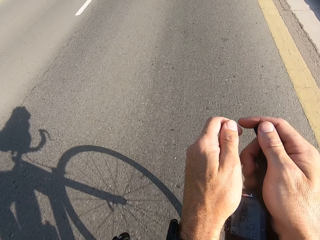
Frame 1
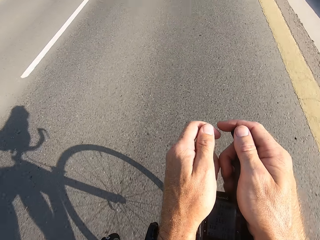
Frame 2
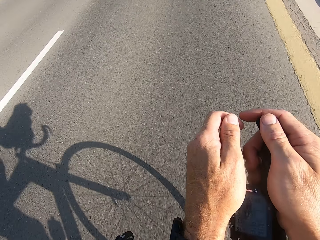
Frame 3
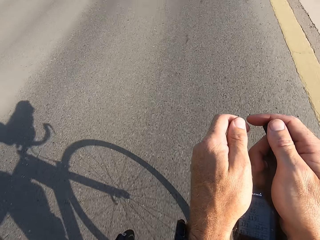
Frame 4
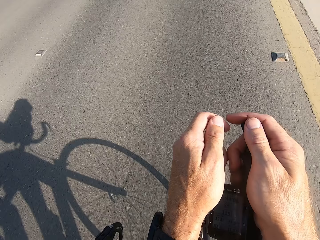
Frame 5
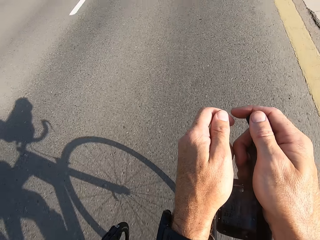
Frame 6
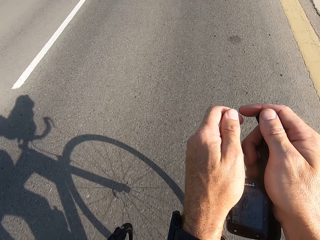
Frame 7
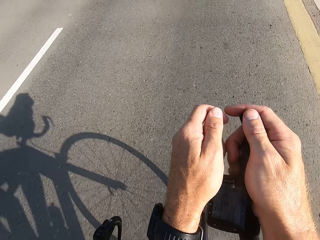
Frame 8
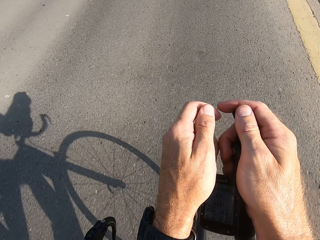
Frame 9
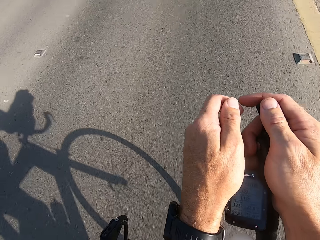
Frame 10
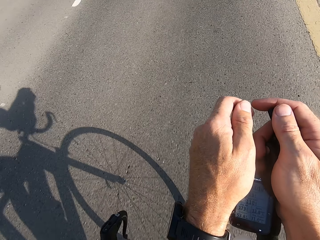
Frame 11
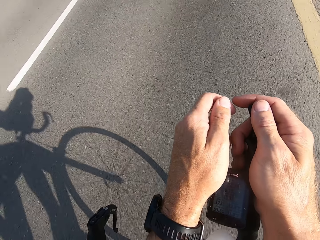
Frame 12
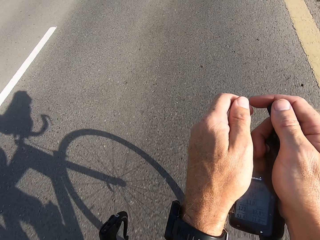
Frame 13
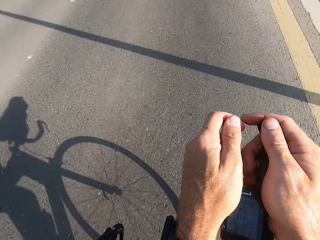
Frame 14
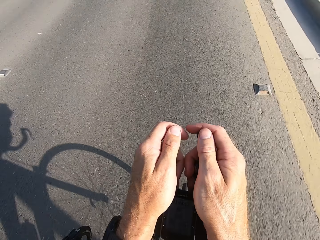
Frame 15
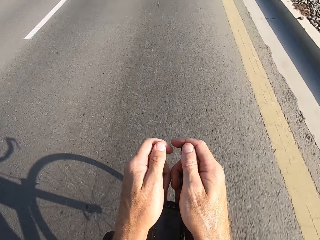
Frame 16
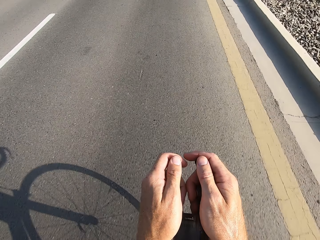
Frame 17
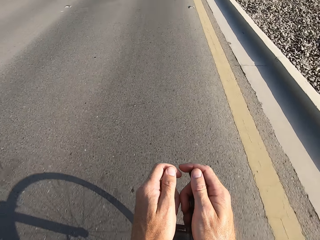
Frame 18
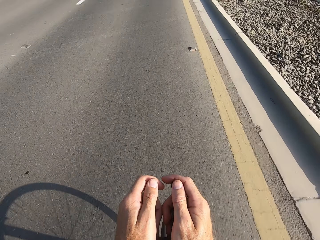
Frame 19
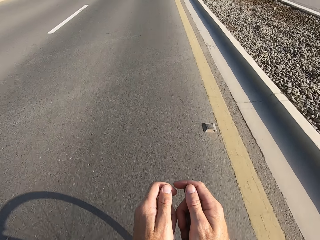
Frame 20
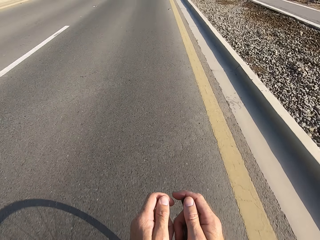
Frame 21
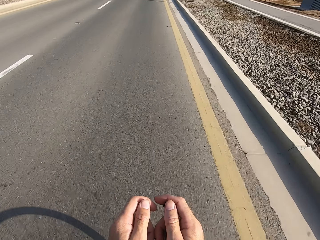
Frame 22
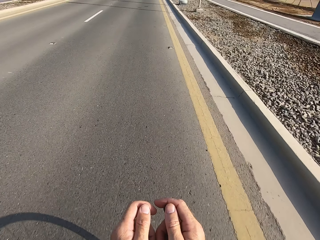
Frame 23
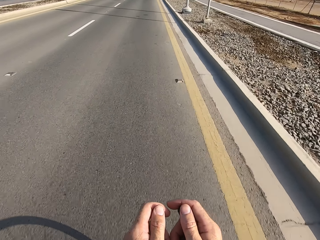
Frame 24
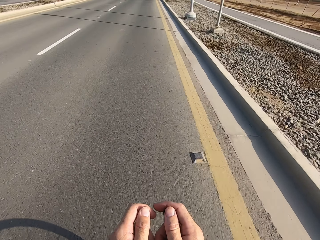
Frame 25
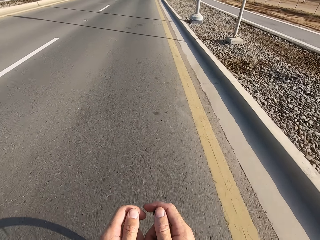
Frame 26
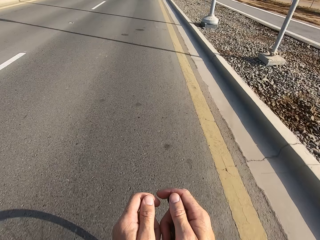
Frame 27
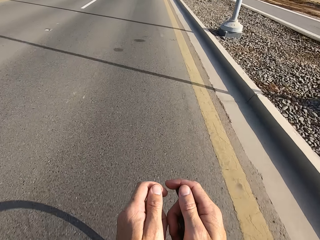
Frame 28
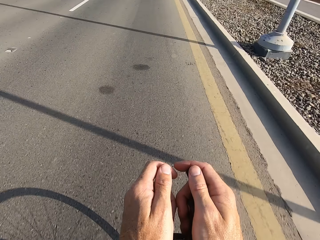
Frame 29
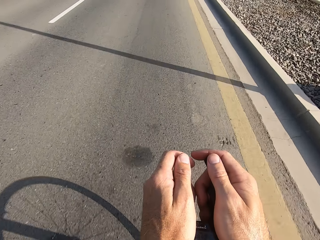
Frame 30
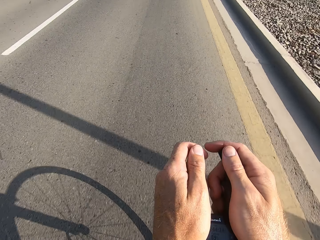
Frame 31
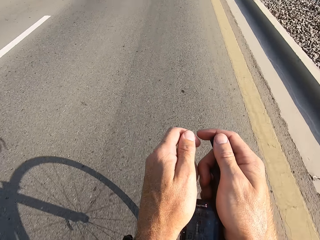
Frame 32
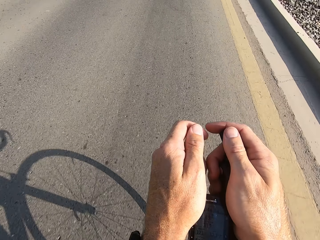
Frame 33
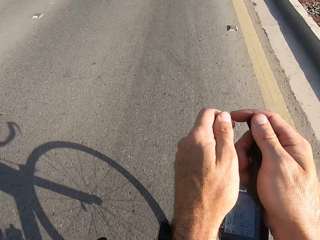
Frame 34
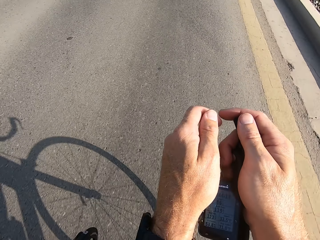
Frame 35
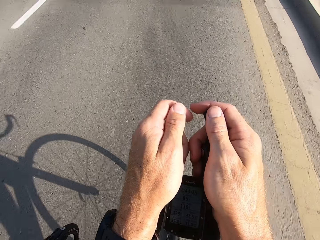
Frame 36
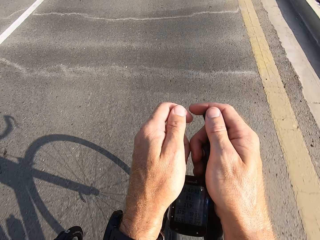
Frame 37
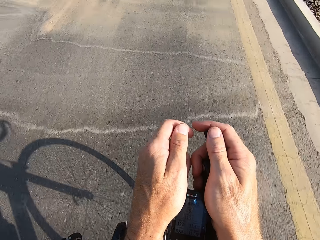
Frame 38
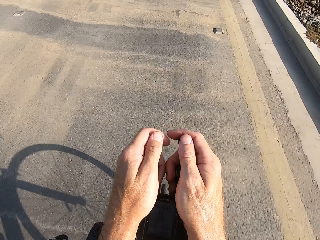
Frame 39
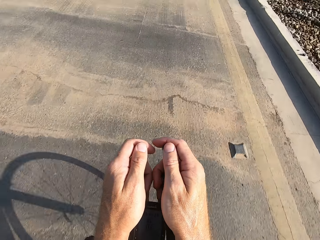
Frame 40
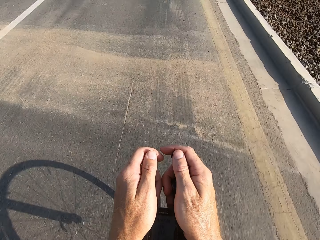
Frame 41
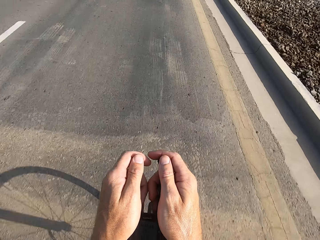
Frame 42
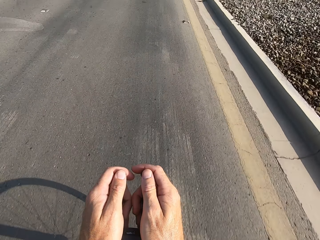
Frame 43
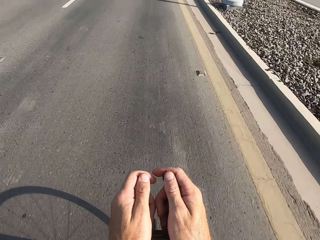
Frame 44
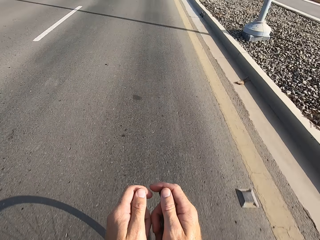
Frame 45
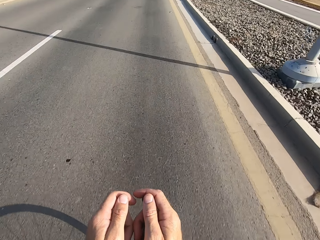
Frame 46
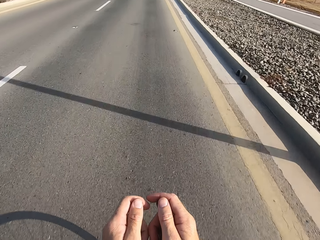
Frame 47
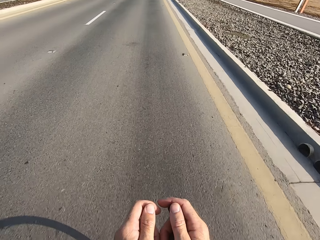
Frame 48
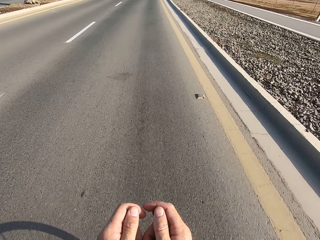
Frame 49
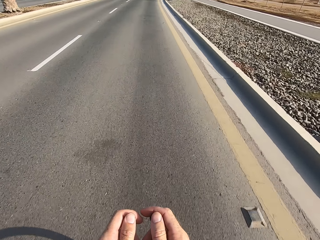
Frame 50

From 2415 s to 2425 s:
The camera wearer cycles on the main road.

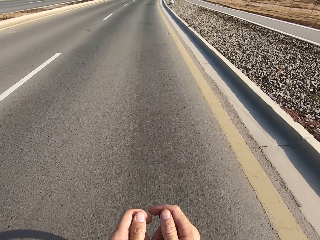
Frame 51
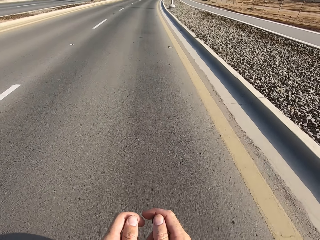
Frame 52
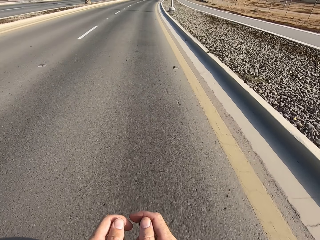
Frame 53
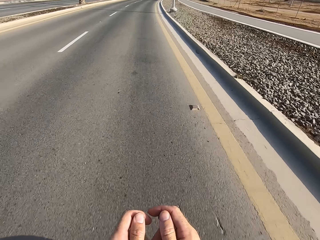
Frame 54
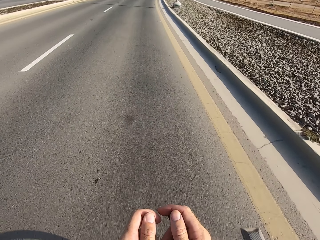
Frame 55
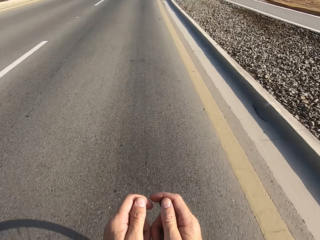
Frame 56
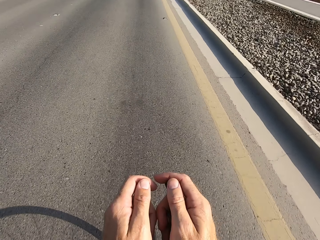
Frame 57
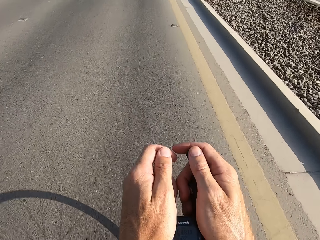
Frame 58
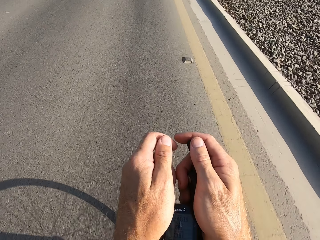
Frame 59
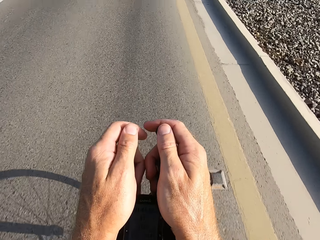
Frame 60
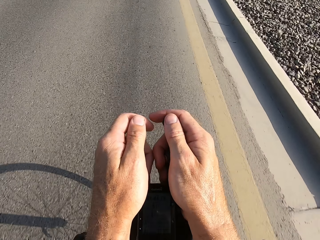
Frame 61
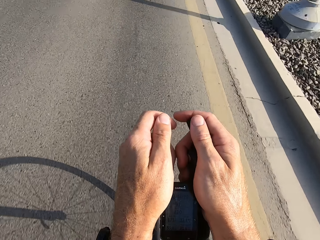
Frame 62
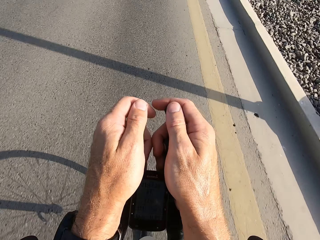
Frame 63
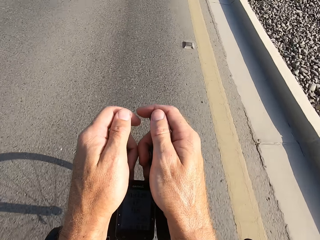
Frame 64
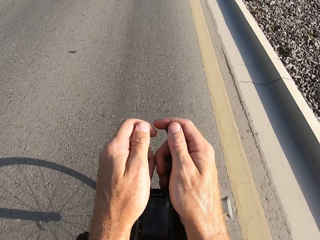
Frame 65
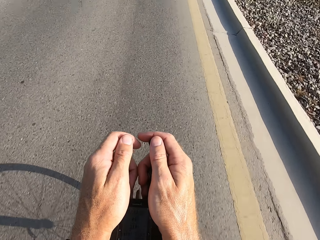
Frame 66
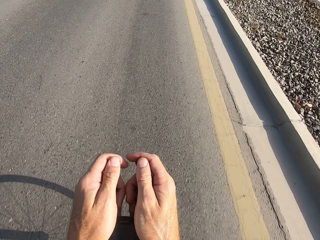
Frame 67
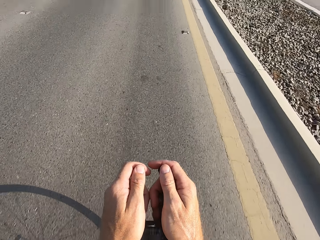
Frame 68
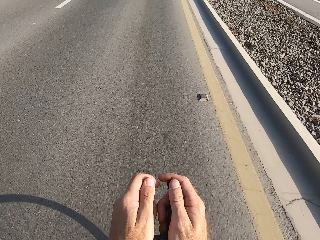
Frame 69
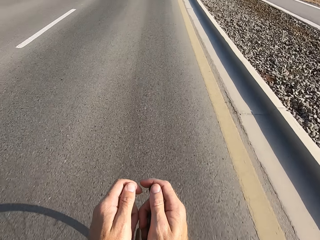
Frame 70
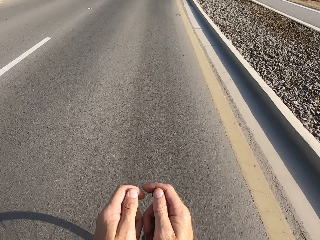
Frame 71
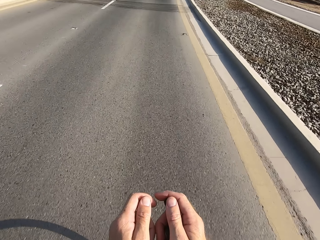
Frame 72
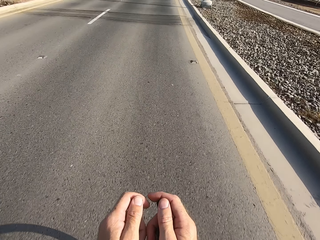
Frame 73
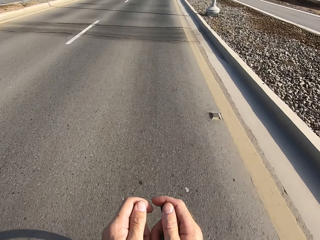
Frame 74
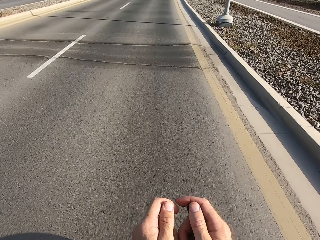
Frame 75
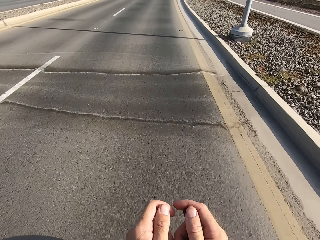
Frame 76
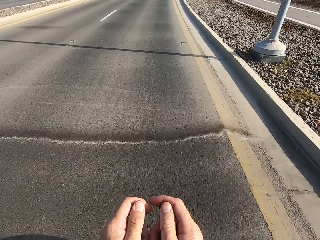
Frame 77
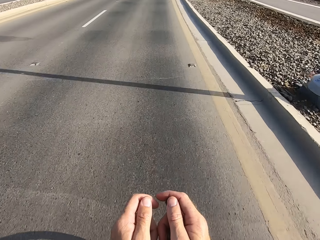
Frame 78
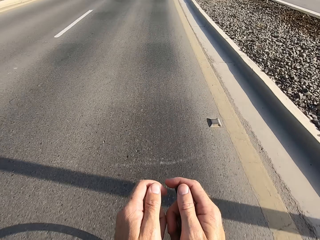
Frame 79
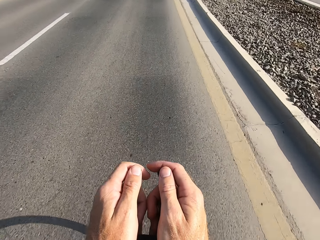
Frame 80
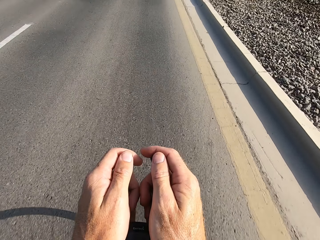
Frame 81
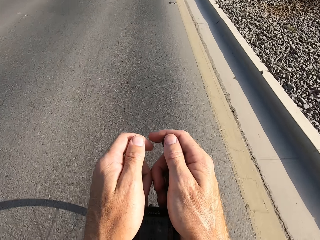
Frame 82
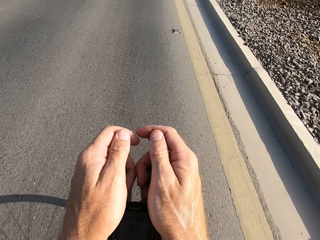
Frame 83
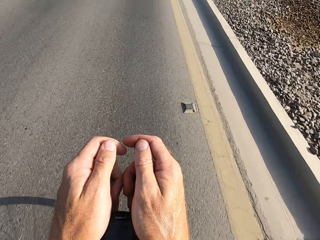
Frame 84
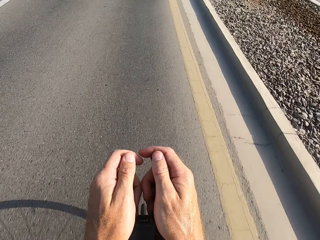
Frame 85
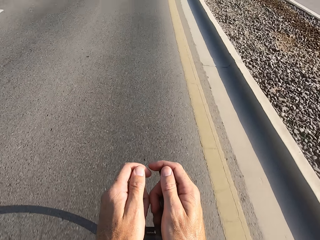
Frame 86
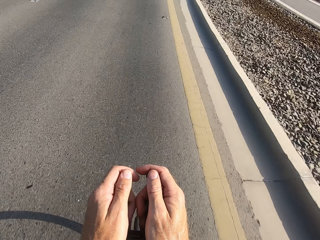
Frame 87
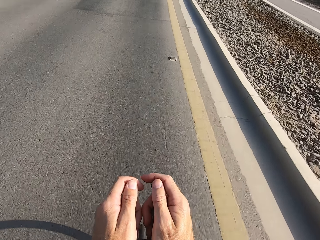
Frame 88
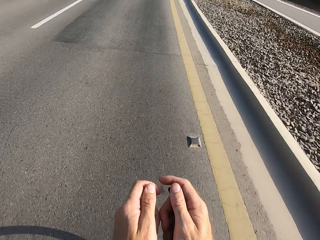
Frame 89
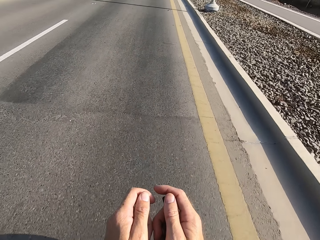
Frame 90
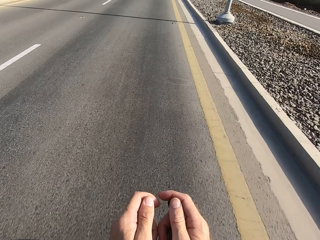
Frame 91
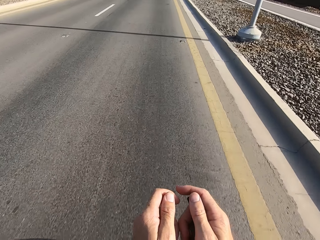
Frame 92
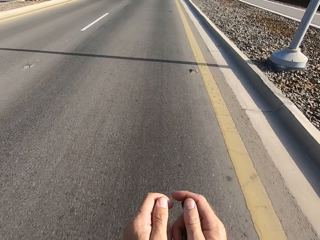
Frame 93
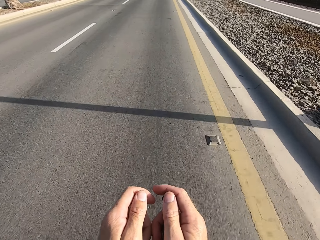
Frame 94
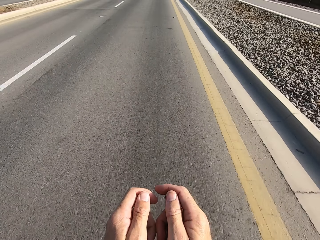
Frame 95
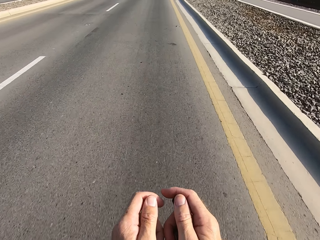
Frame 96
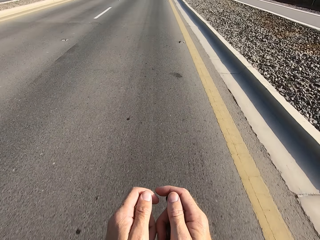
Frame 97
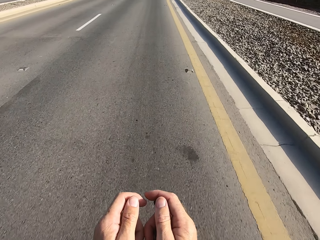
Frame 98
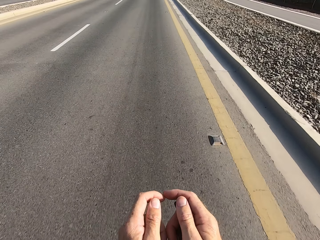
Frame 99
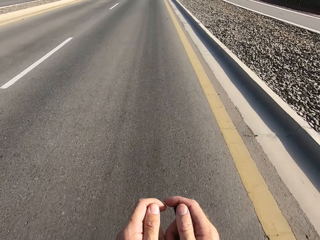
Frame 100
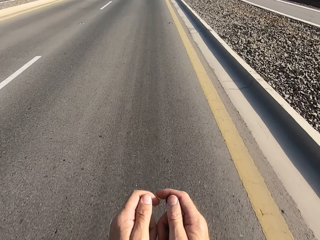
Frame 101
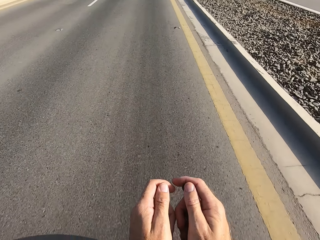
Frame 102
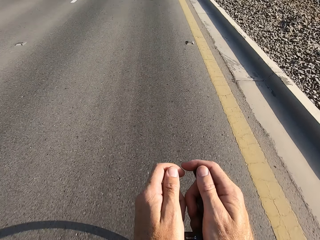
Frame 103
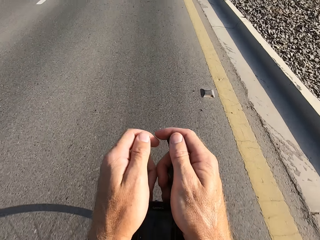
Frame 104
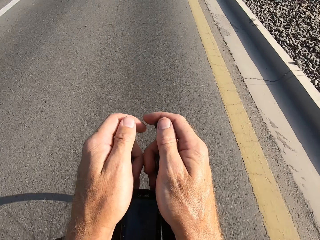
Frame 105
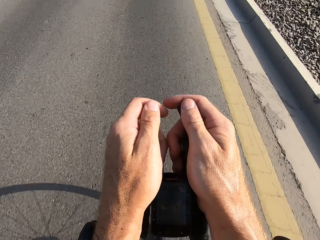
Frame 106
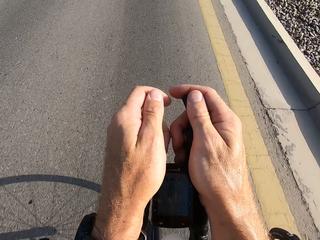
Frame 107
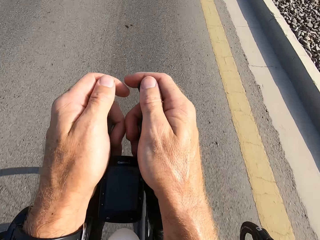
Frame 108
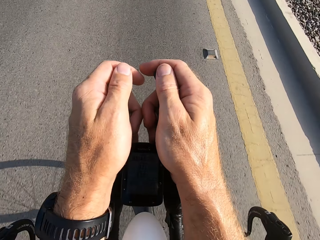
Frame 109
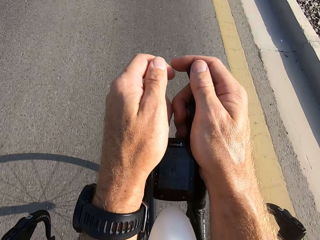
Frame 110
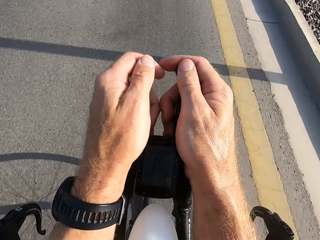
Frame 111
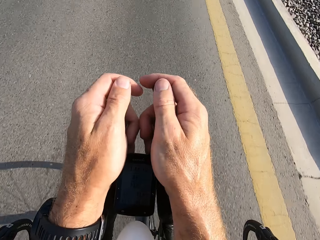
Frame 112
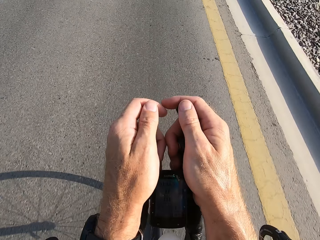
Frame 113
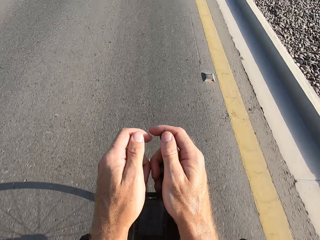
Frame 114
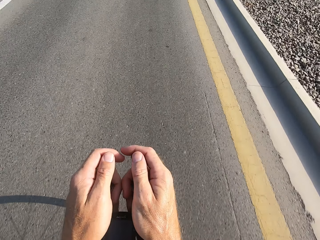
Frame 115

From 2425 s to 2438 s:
The camera wearer stares at the handlebar. They stare at the road. They cycle on the main road.
